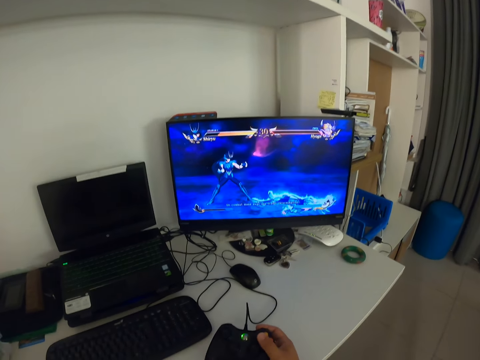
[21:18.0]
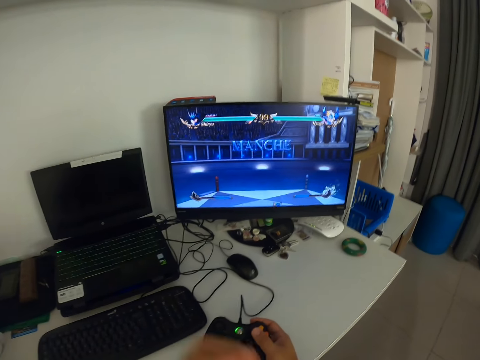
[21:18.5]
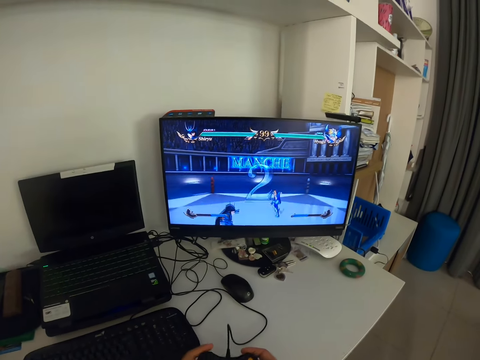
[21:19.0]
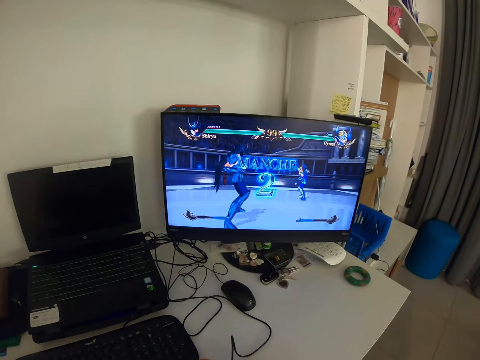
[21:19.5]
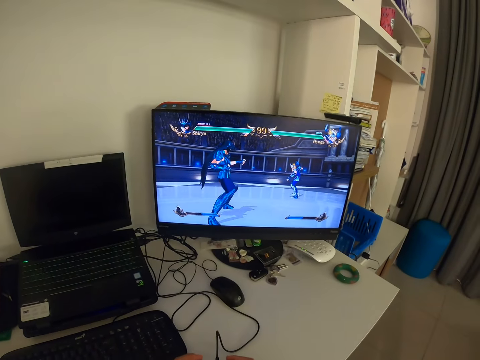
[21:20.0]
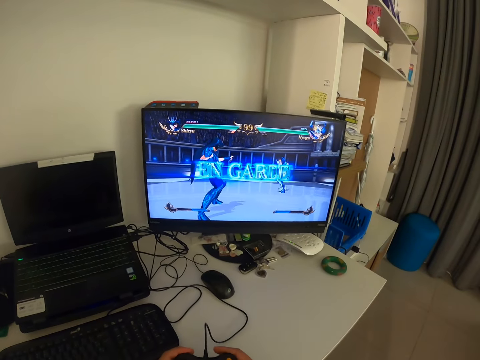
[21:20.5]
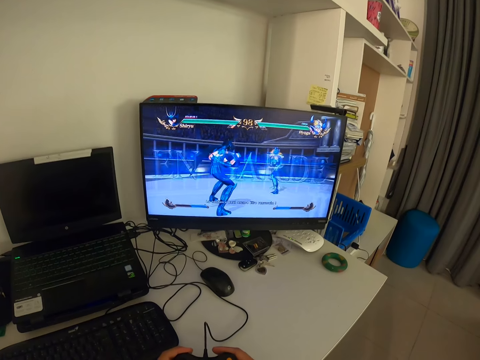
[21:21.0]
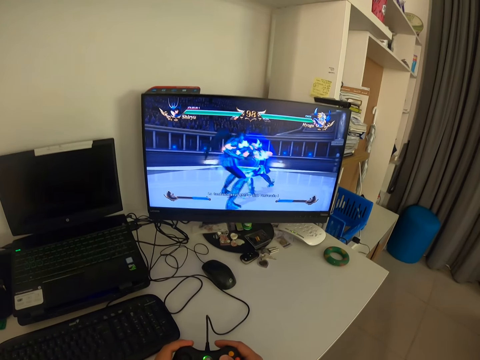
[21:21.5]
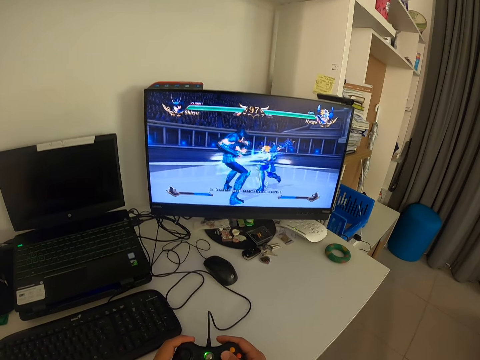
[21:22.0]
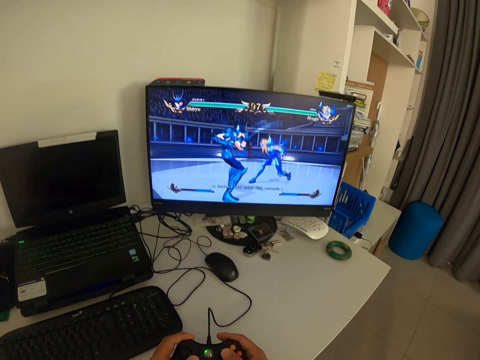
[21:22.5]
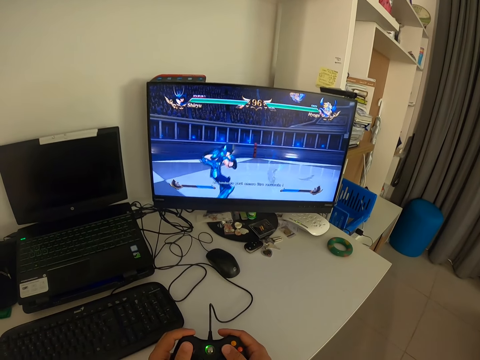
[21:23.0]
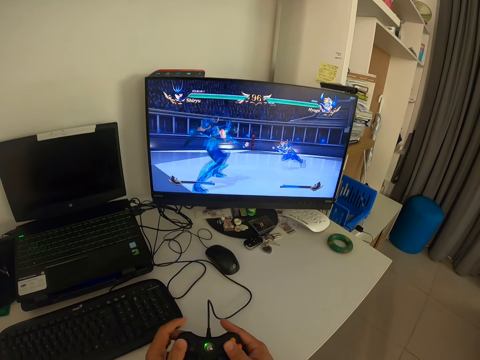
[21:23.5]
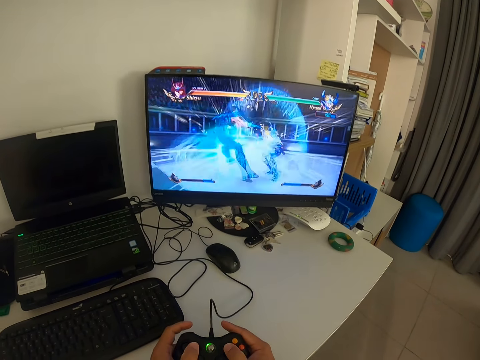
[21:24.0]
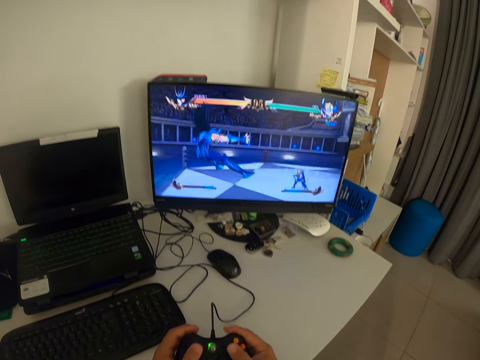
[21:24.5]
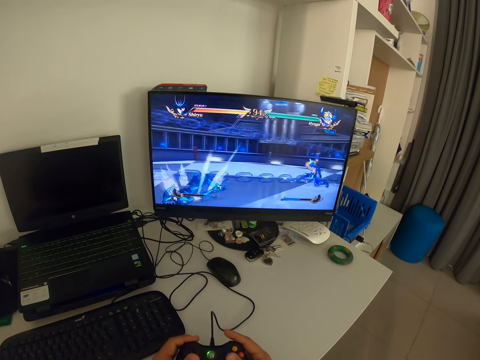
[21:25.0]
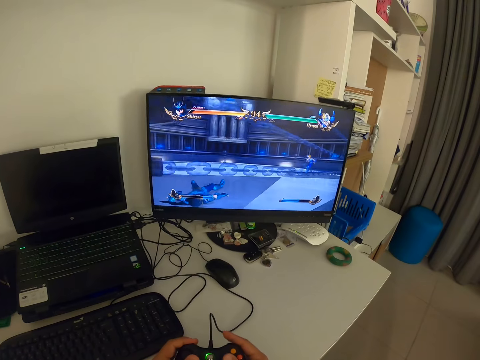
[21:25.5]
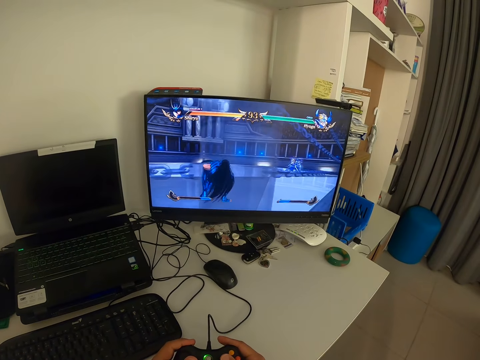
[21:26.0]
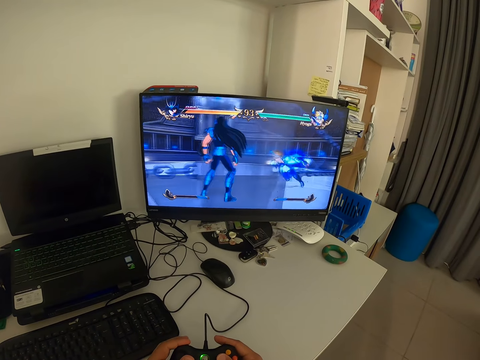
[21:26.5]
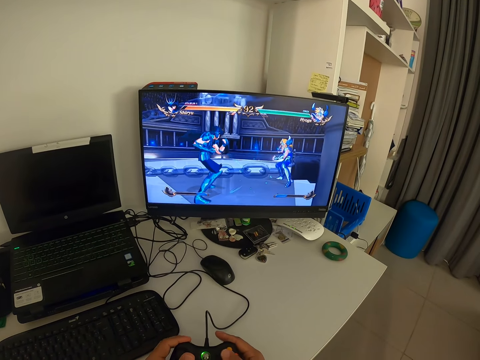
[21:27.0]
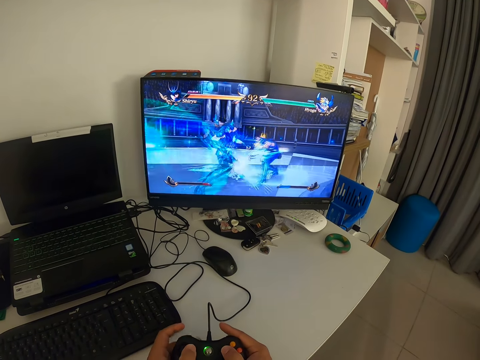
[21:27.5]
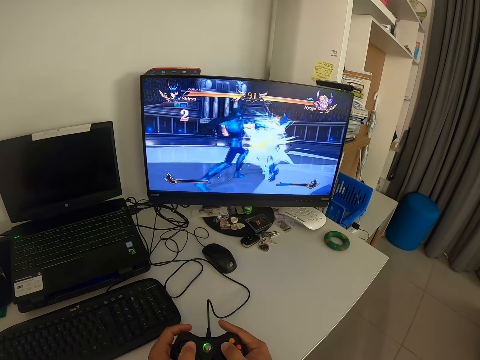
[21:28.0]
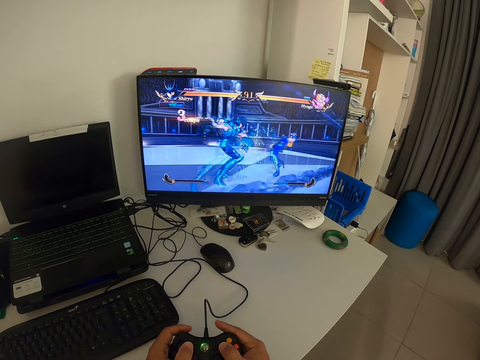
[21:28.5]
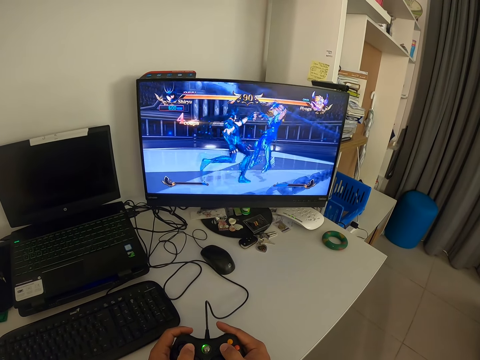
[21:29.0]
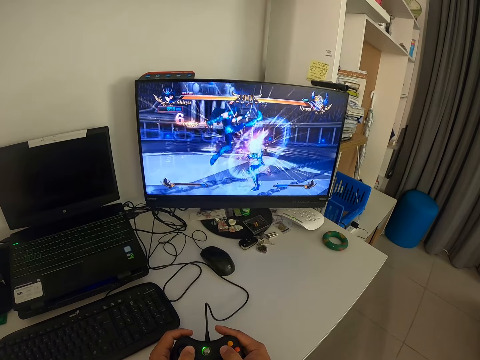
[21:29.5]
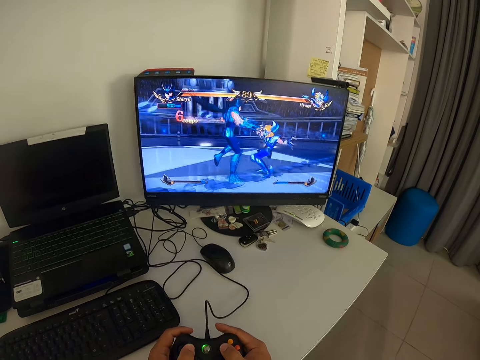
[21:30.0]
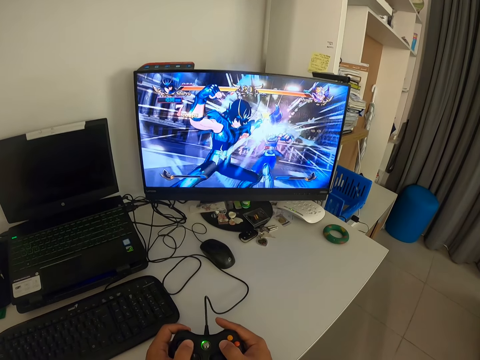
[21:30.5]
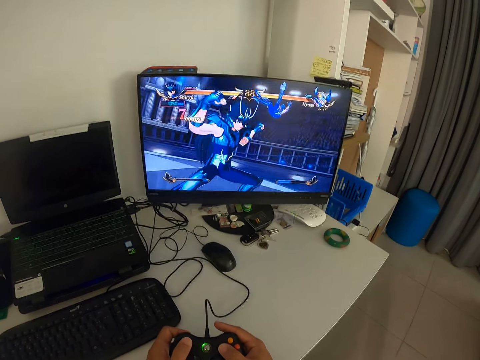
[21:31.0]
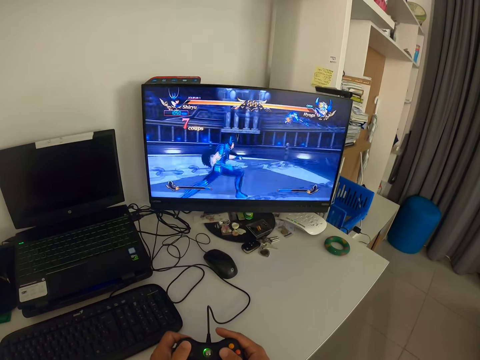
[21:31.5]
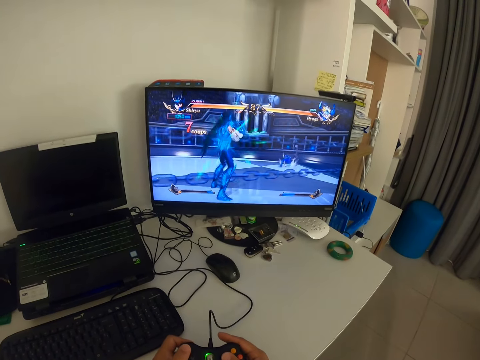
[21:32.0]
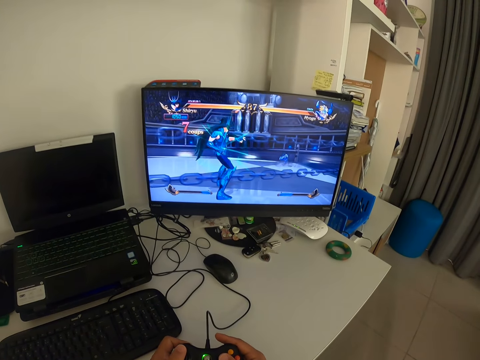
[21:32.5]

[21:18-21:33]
The camera wearer returns his left hand to the game pad. He holds the game pad with his left hand. He presses the game pad with both hands. He looks at the monitor. He presses the game pad. He looks at the monitor. He presses the game pad.

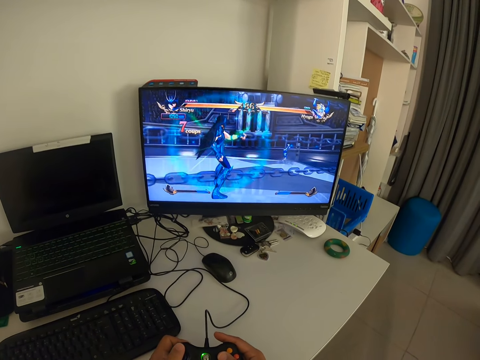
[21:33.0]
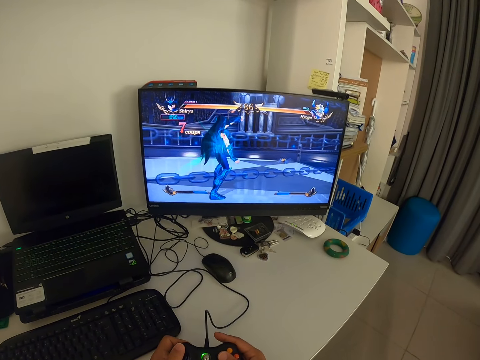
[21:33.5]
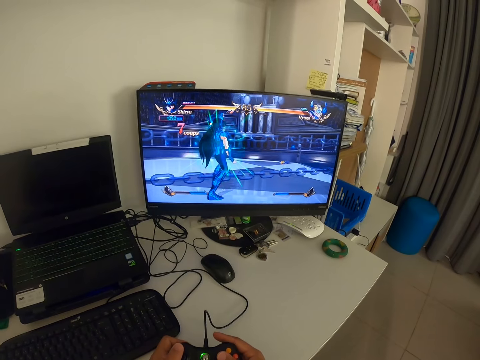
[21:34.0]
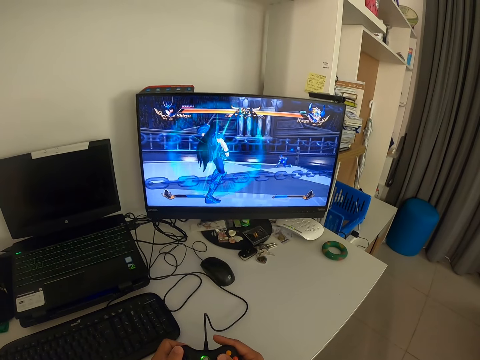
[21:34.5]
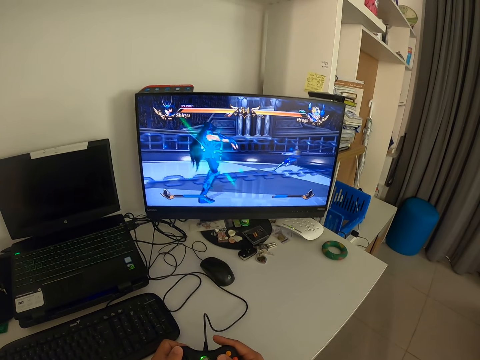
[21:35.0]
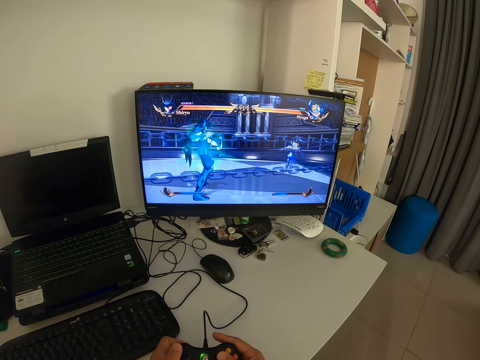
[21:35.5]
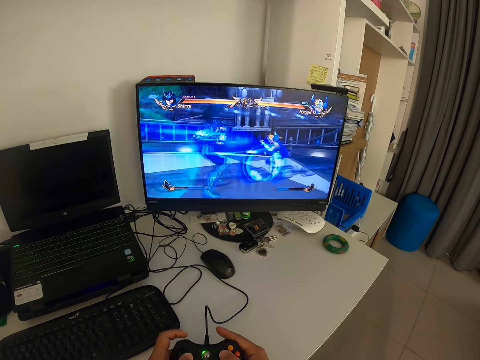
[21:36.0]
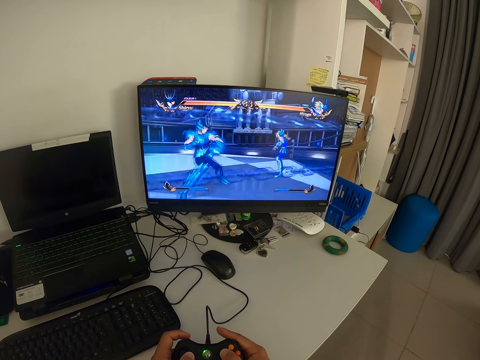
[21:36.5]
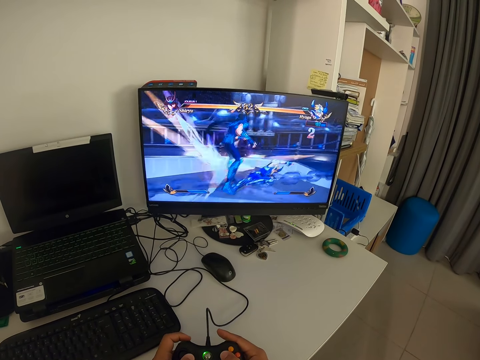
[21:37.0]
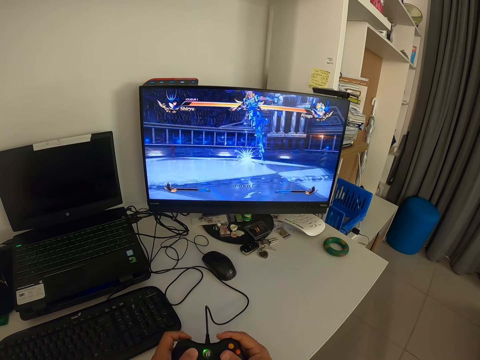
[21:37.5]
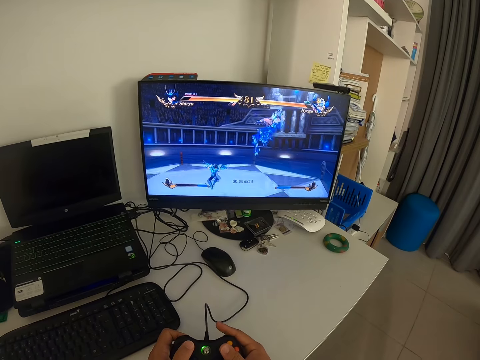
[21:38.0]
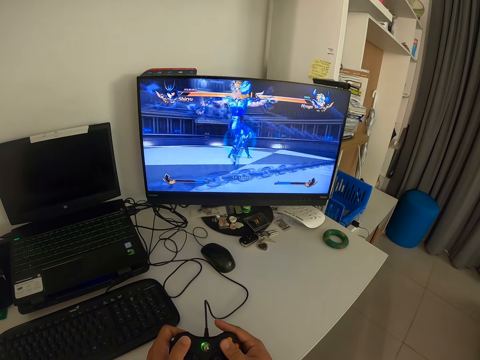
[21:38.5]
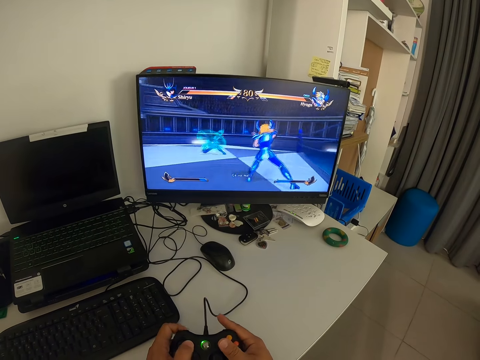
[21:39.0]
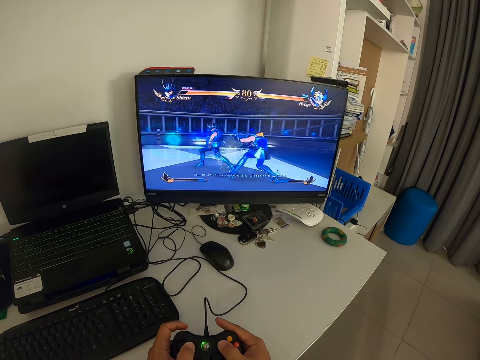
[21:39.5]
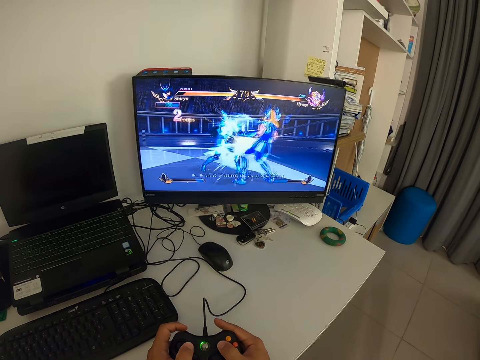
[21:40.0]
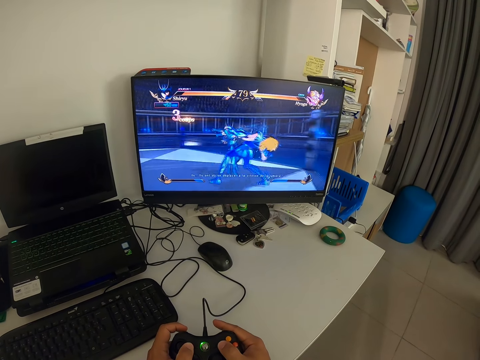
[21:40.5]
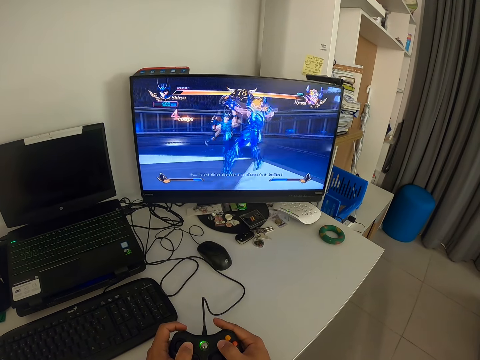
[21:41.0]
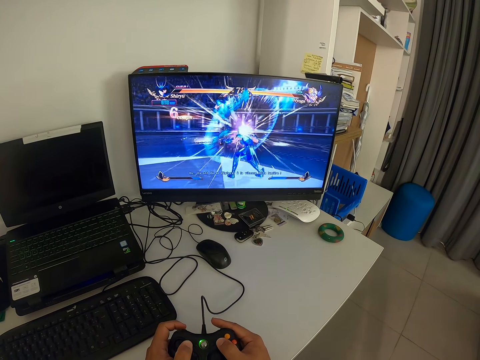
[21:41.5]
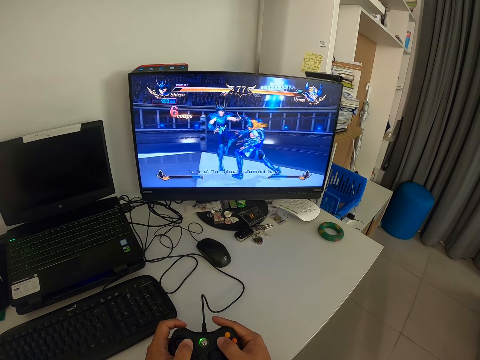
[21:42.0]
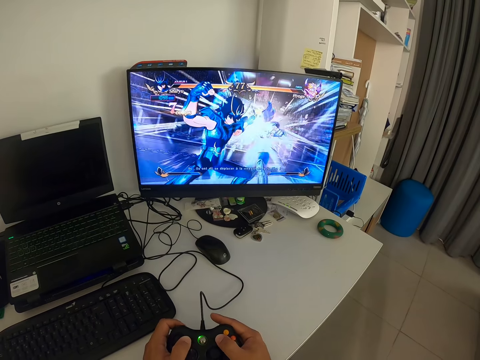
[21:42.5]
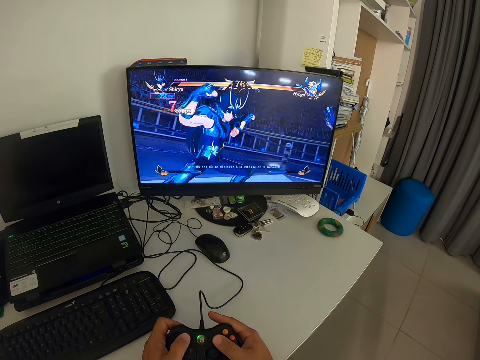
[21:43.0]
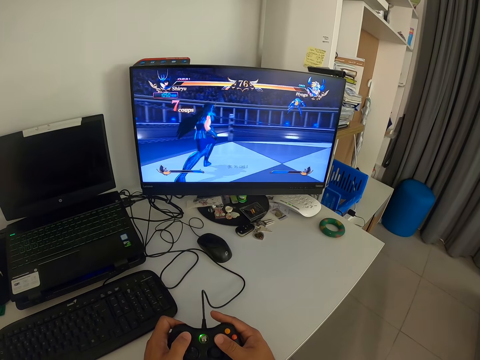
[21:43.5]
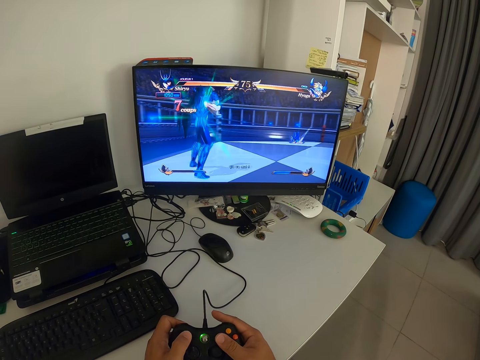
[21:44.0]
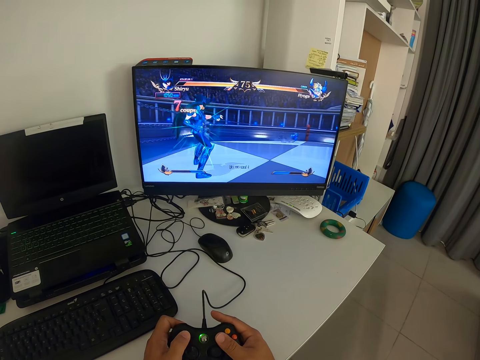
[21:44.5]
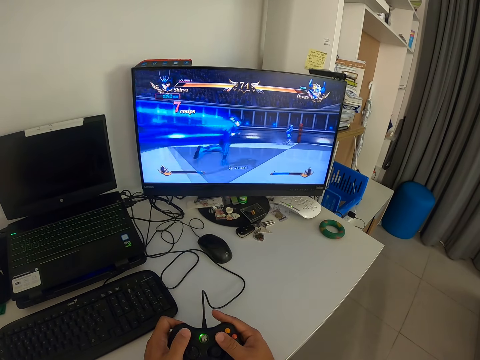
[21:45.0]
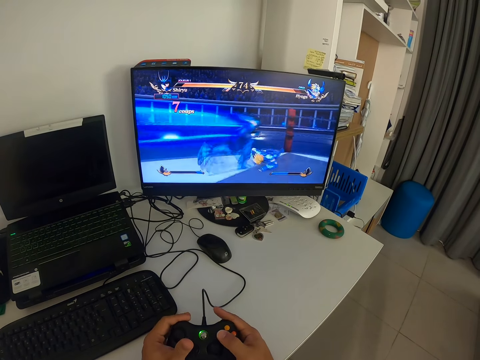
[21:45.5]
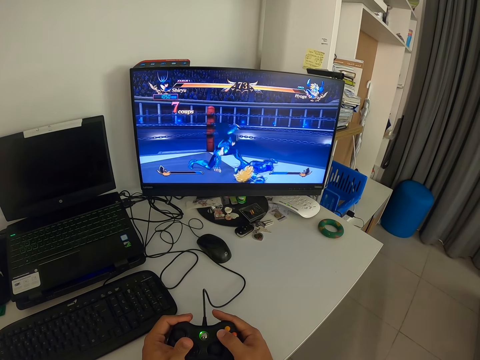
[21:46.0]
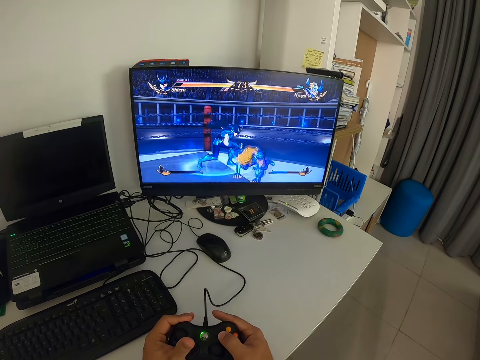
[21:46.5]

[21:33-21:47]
The camera wearer looks at the monitor. They press a game pad. They look at the monitor.
